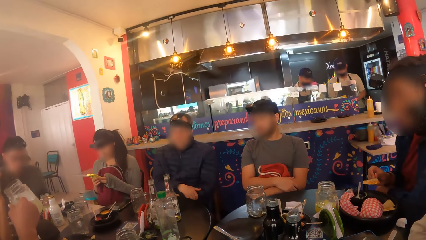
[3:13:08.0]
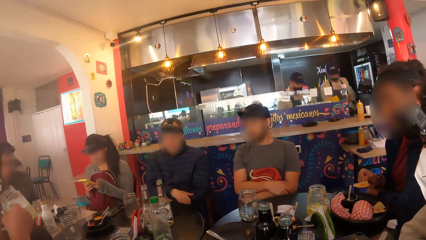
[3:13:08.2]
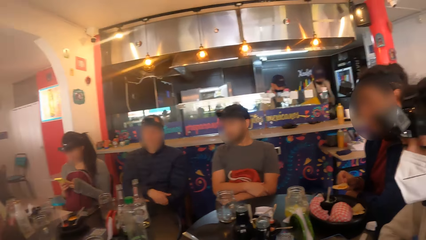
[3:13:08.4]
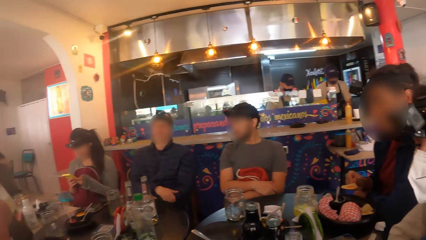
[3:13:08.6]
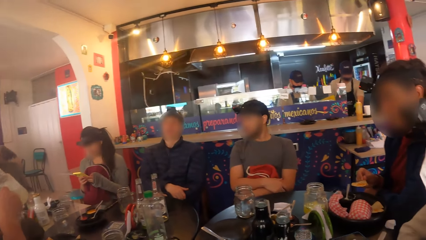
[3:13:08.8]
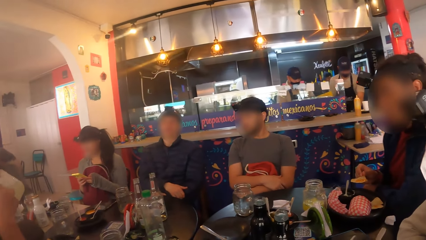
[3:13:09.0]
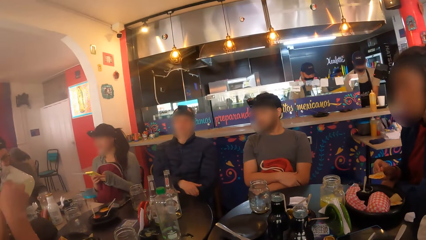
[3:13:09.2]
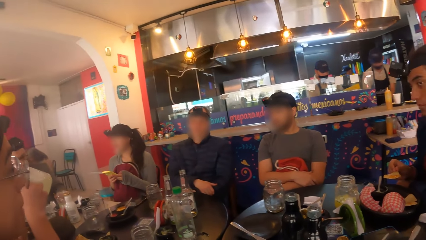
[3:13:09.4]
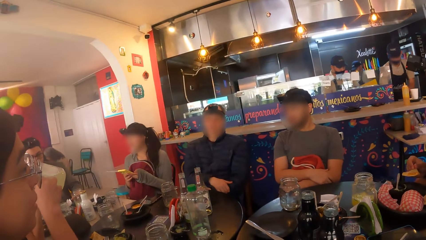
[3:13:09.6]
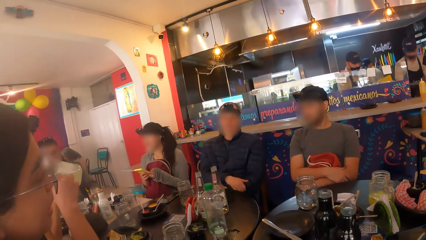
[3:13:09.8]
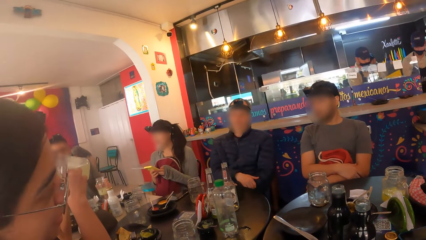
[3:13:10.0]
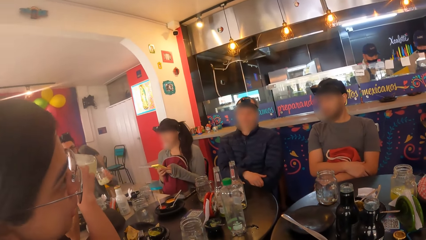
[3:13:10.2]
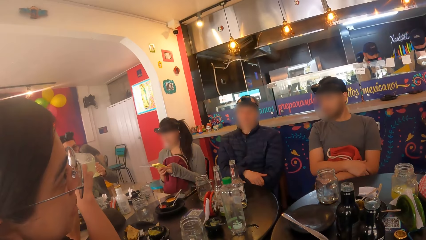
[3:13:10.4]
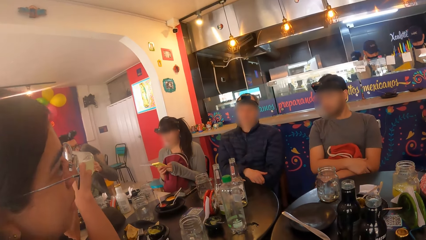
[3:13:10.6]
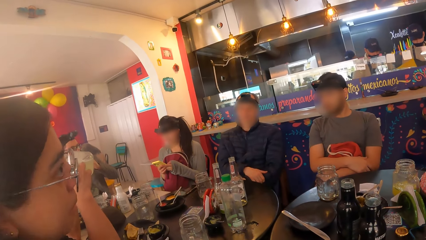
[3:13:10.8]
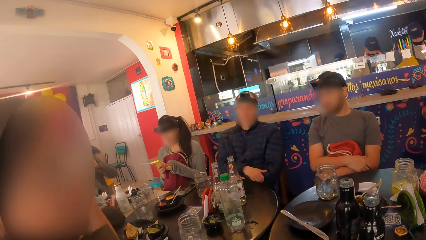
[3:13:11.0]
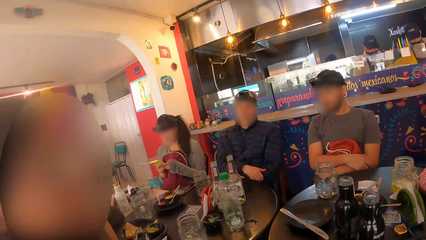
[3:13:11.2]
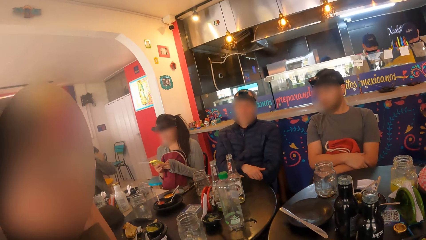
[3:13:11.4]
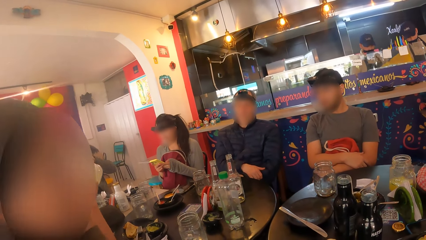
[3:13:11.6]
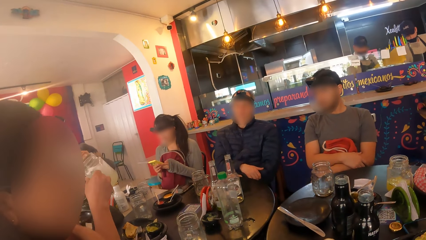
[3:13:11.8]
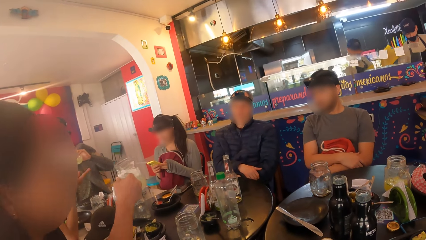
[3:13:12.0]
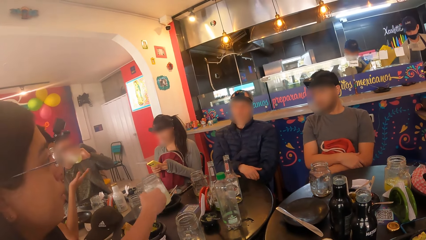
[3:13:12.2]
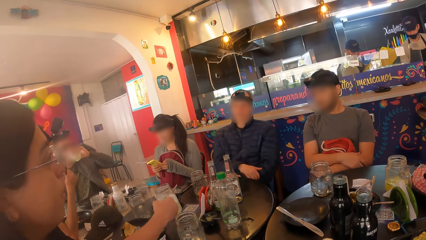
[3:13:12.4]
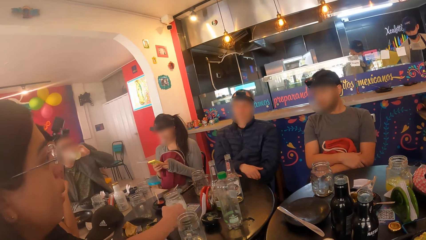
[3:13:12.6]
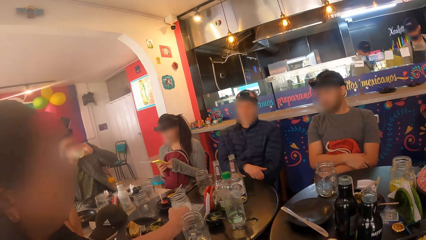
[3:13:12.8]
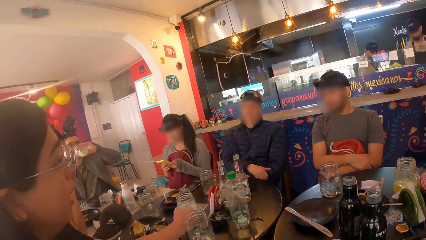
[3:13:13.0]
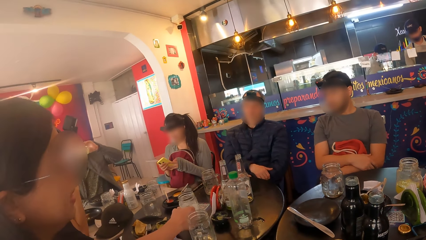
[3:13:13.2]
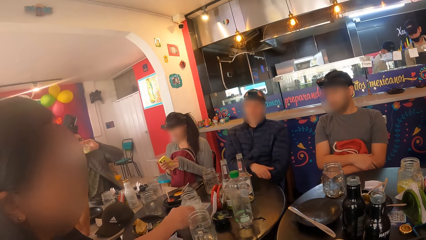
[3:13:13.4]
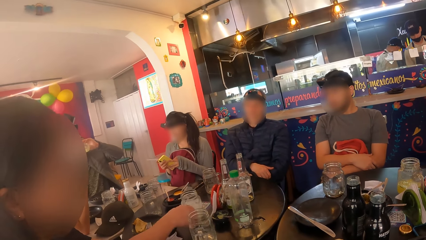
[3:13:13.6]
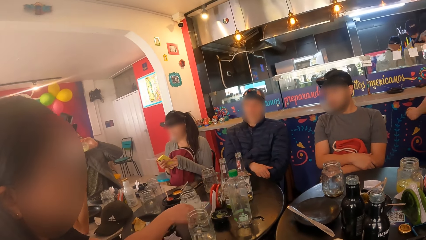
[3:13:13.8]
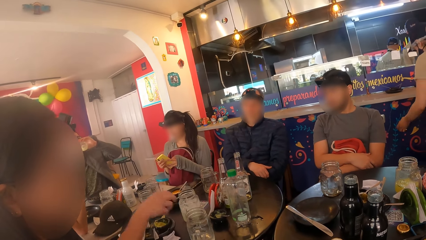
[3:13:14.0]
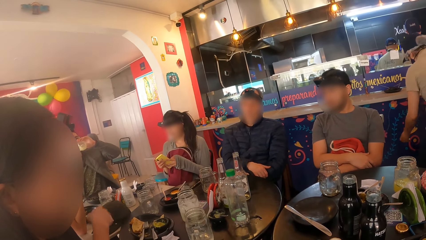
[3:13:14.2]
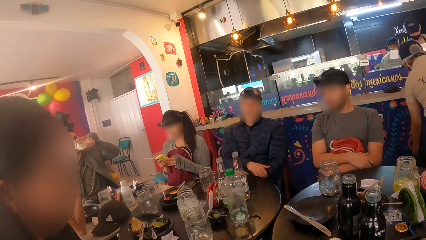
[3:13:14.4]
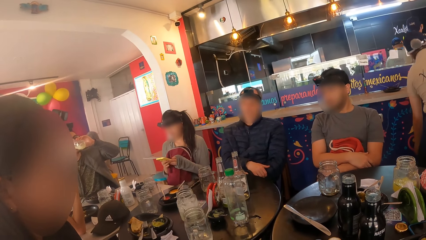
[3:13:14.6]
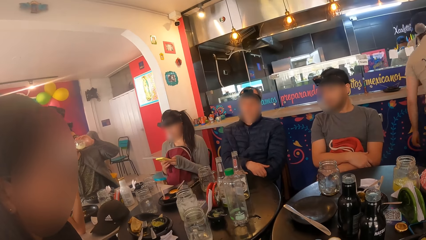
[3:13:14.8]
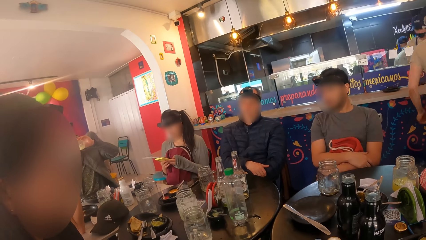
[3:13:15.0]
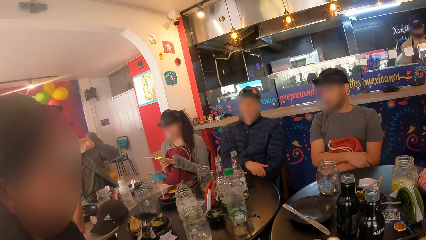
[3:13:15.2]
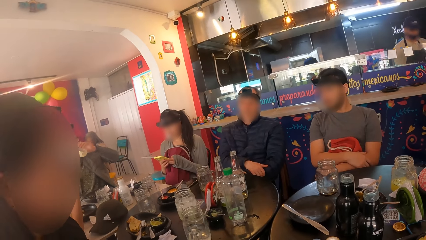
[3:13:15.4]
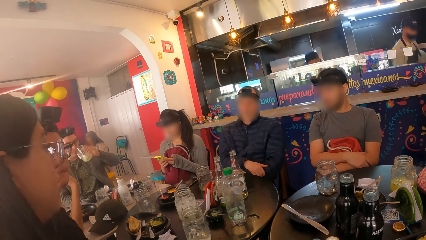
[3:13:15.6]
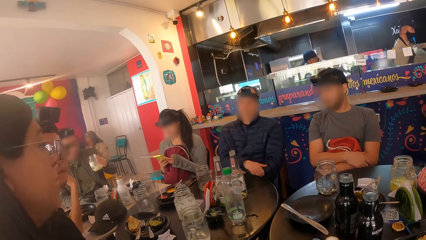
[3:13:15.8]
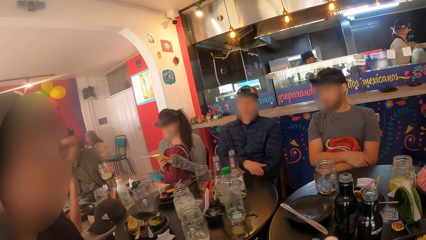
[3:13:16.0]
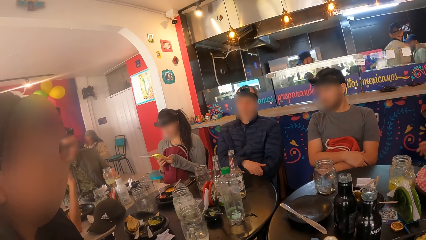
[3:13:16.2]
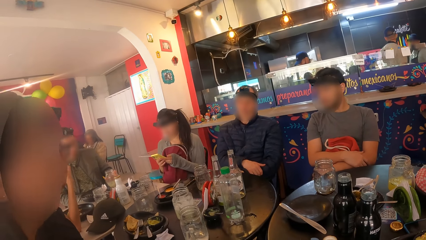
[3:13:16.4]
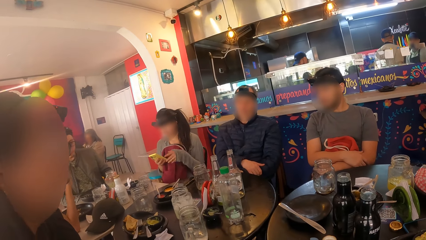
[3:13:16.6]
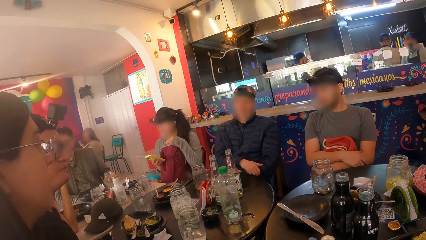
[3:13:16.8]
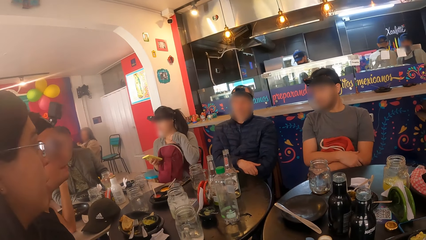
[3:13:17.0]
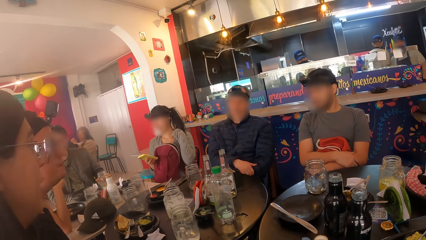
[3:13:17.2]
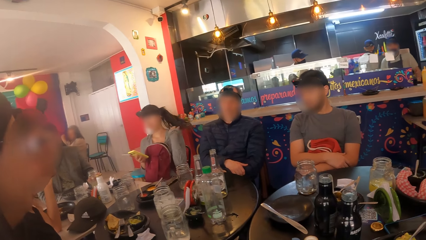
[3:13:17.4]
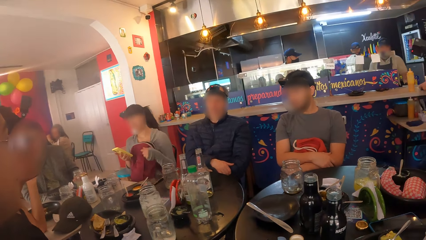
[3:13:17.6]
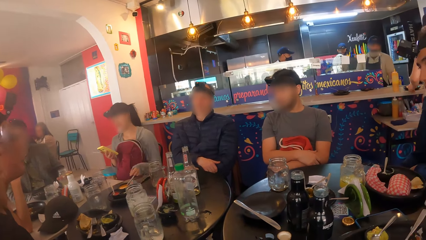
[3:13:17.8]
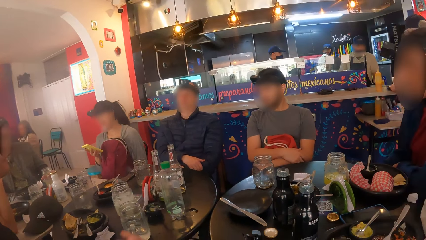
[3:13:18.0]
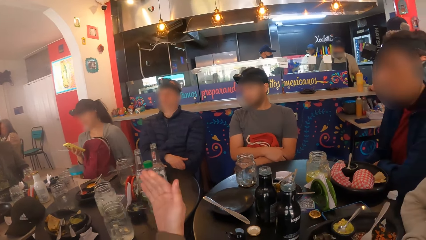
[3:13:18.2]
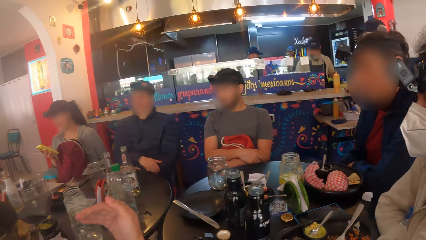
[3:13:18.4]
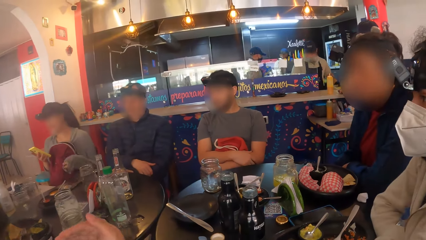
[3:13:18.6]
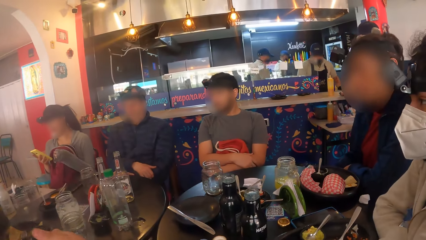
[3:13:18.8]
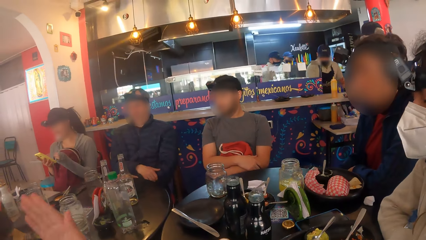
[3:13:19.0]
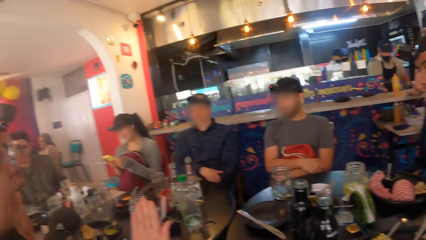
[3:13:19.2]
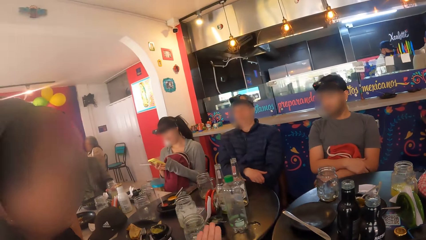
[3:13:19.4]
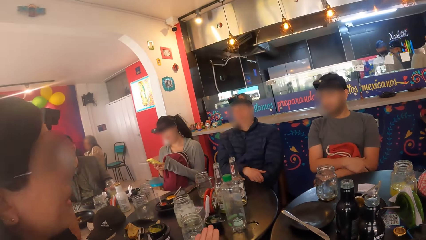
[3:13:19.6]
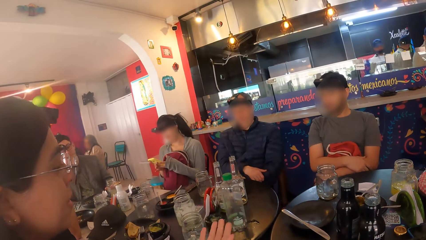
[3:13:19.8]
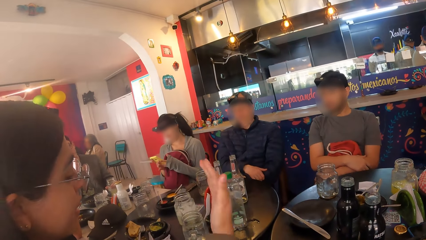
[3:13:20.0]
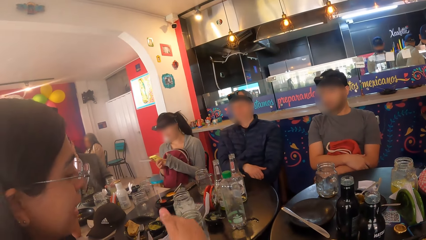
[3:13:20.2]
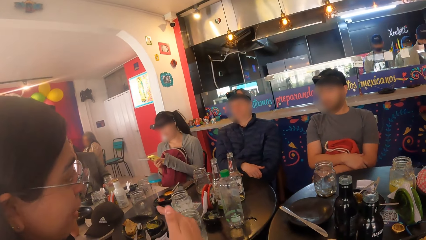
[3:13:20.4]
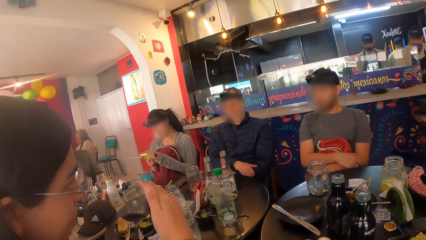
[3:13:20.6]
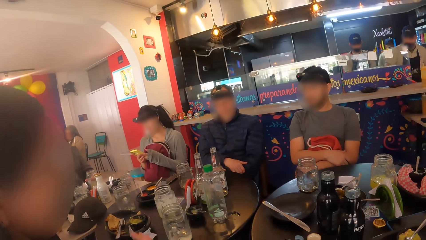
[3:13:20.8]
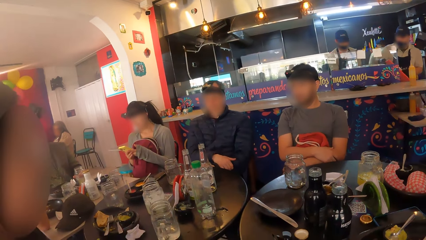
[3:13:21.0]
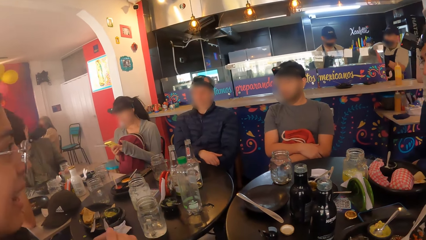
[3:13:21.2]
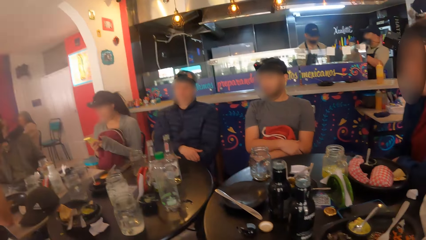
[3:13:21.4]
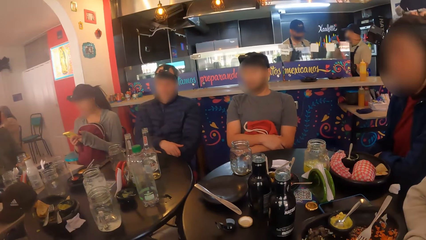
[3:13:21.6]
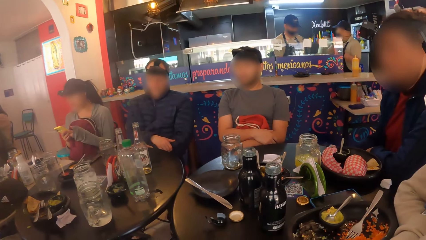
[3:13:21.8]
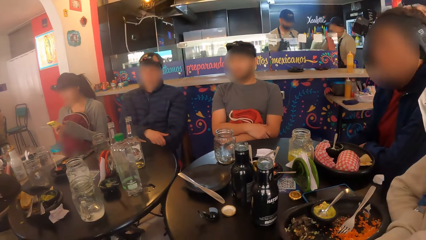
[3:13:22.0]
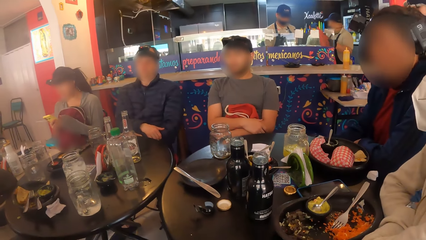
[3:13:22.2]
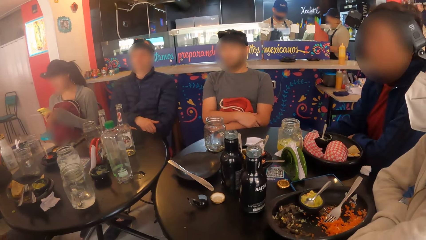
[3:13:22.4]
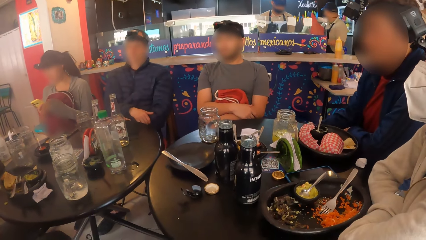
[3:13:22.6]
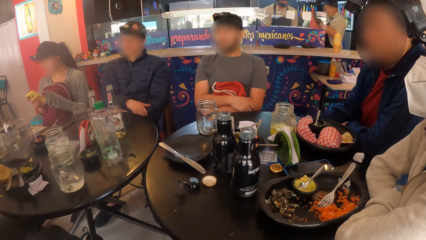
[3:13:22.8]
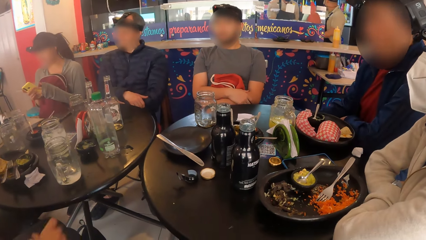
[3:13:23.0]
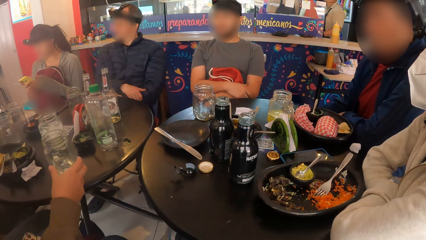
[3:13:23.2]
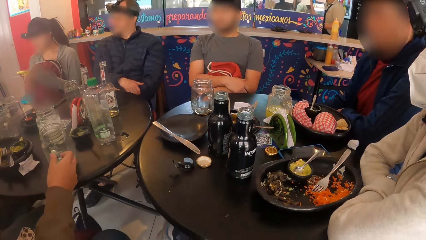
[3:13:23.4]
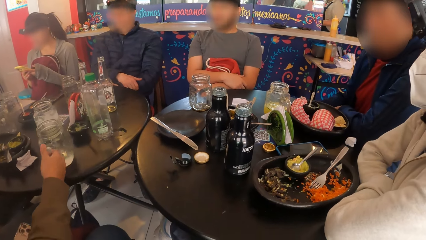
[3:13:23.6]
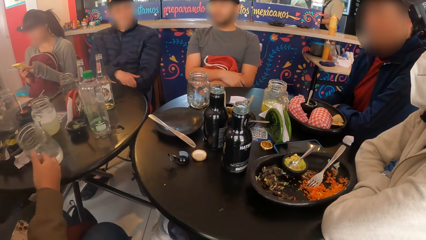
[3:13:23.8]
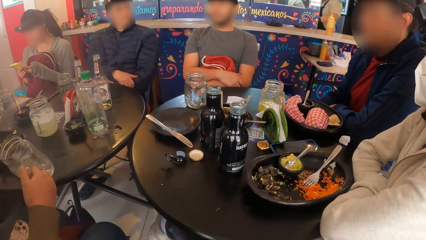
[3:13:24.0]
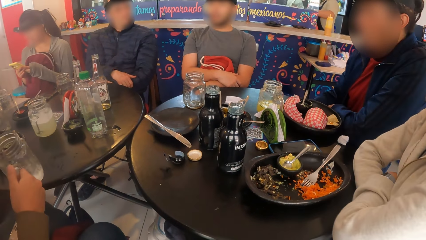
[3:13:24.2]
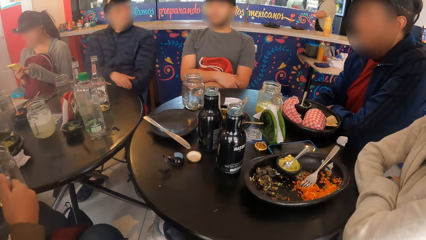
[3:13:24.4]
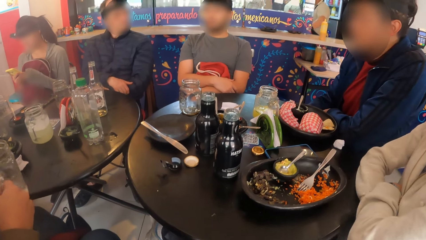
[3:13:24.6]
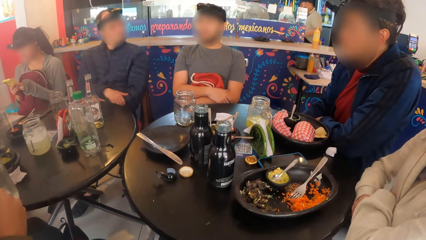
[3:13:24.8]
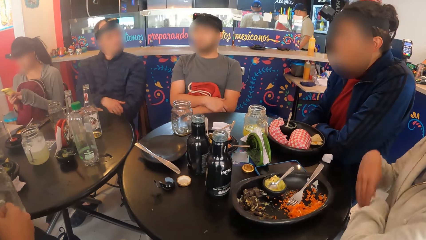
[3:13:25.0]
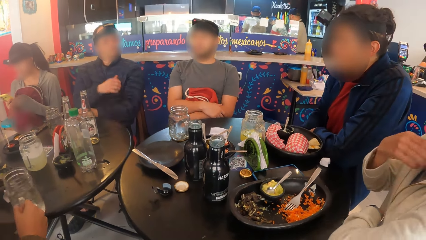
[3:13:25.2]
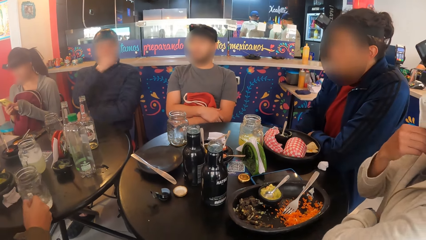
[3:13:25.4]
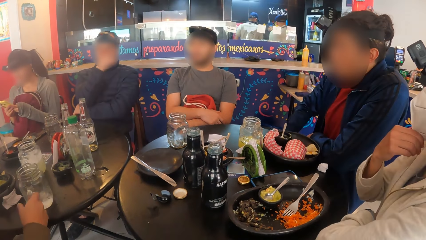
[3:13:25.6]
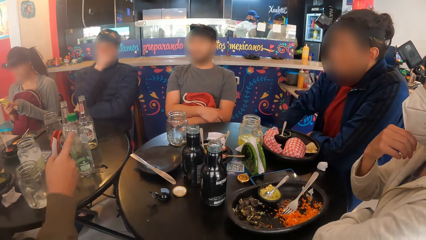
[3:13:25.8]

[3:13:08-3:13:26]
The camera wearer looks around a restaurant. A man drinks from the mug in his right hand. Another man picks up a mug on the table with his left hand. A woman interacts with a third man. The first man drops the mug in his right hand on the table. The second man drinks from the mug in his left hand. The camera wearer looks around the restaurant. The second man drops the mug in his left hand on the table. The woman converses with the group of people at the table. A lady nods her head. The woman interacts with another man. The woman picks up the mug on the table with her right hand.
